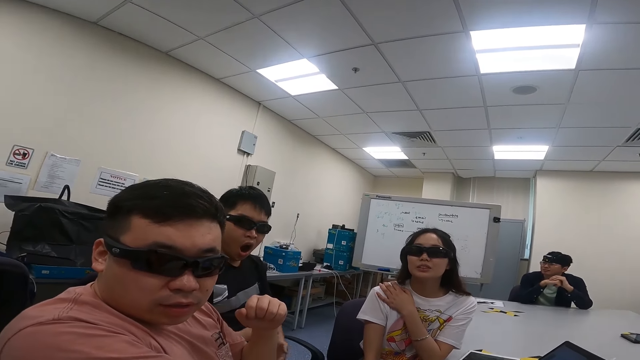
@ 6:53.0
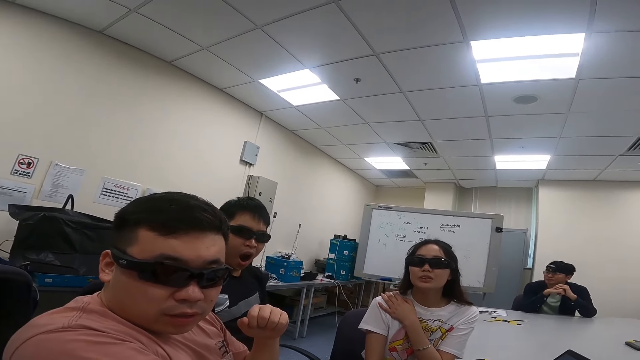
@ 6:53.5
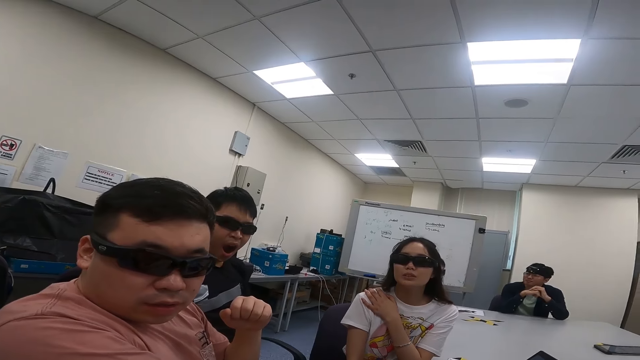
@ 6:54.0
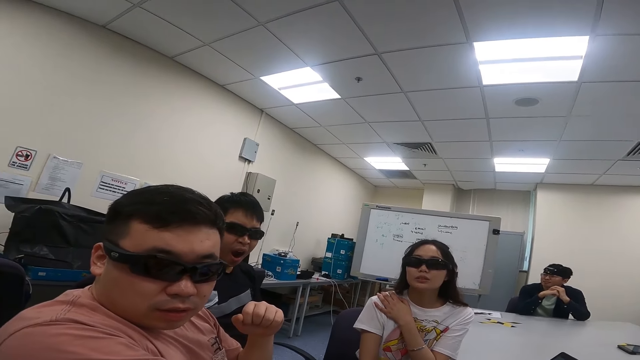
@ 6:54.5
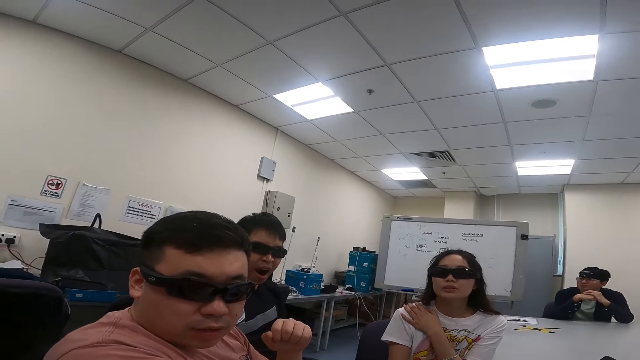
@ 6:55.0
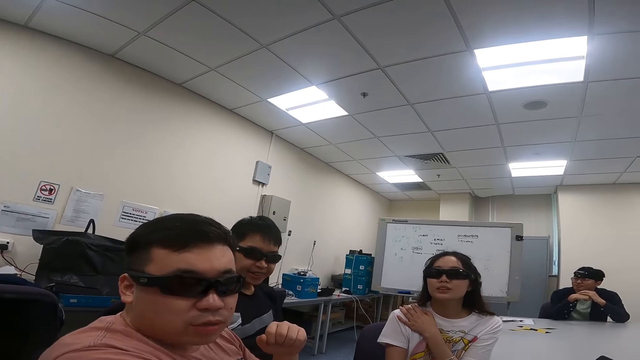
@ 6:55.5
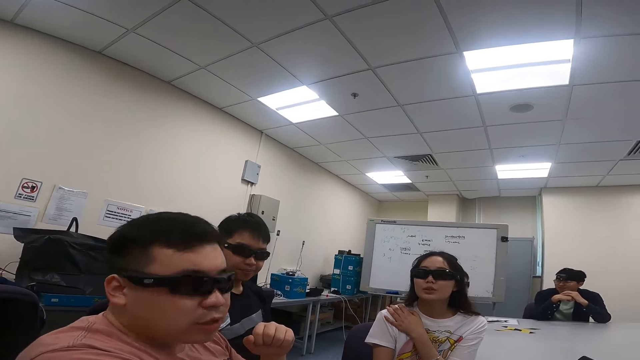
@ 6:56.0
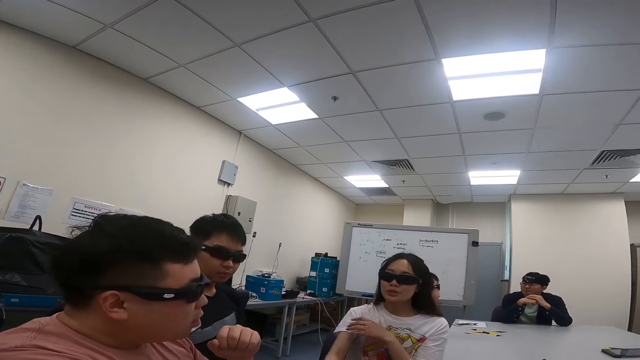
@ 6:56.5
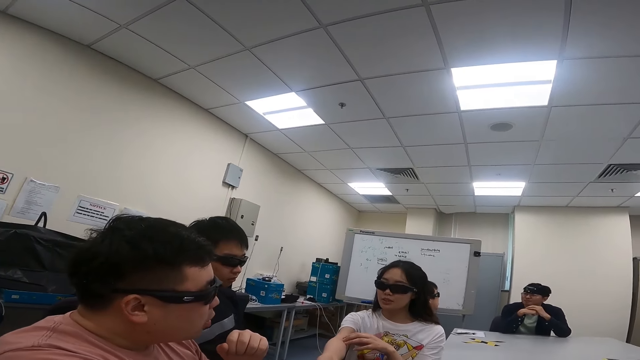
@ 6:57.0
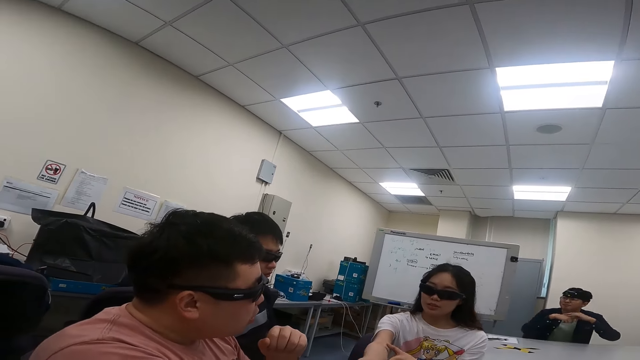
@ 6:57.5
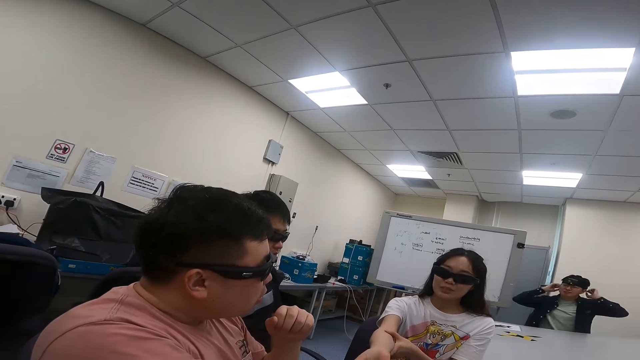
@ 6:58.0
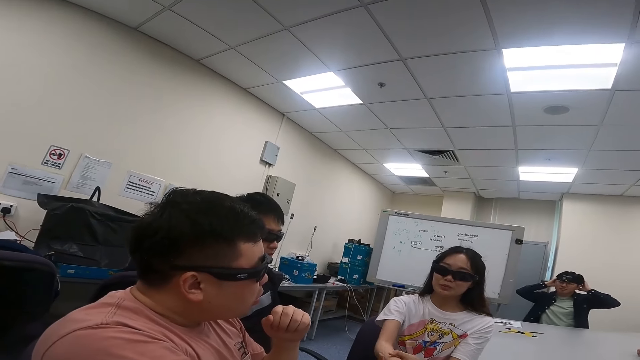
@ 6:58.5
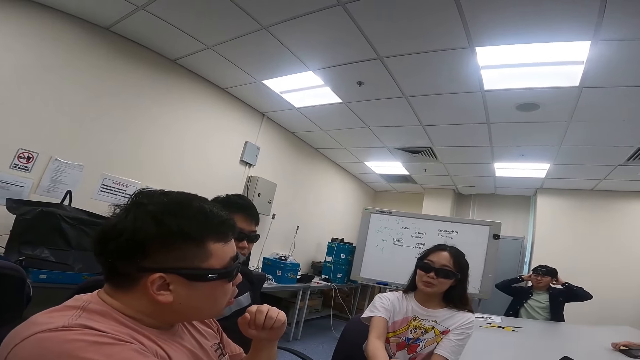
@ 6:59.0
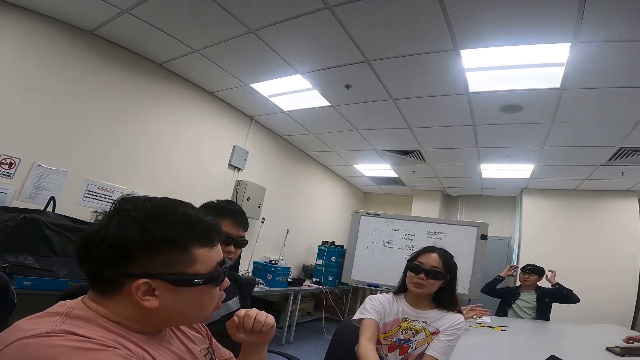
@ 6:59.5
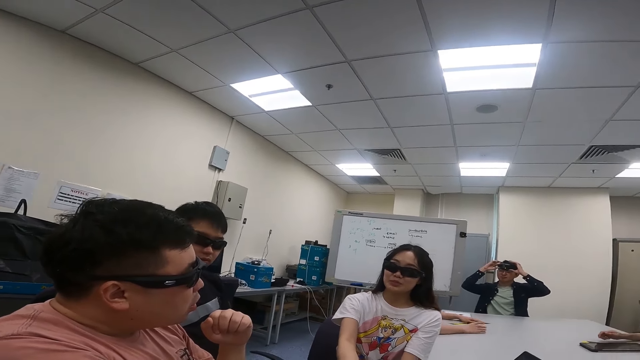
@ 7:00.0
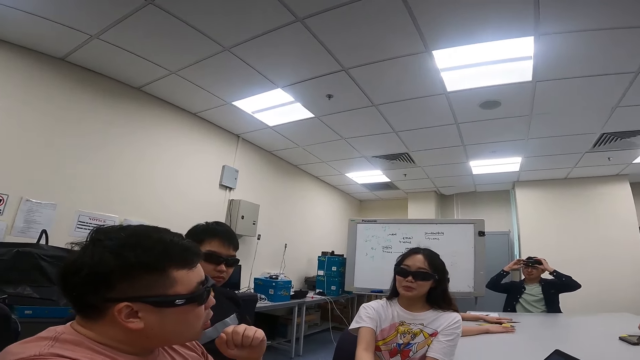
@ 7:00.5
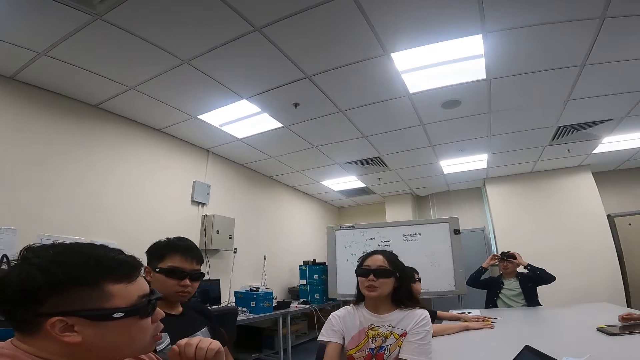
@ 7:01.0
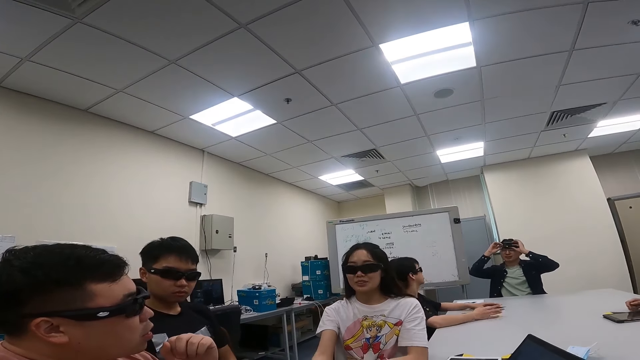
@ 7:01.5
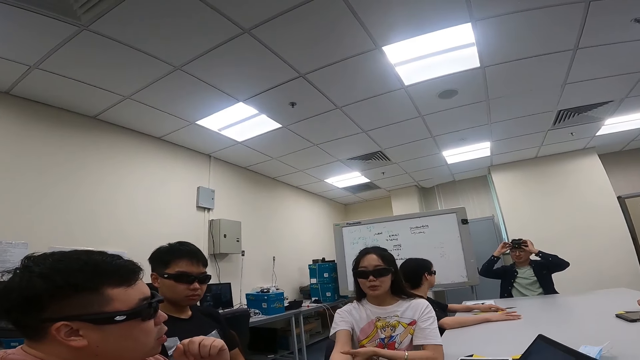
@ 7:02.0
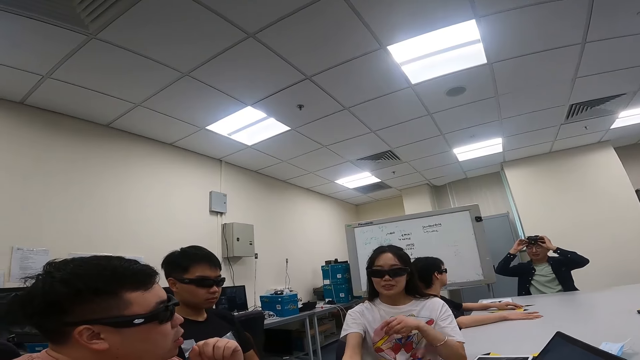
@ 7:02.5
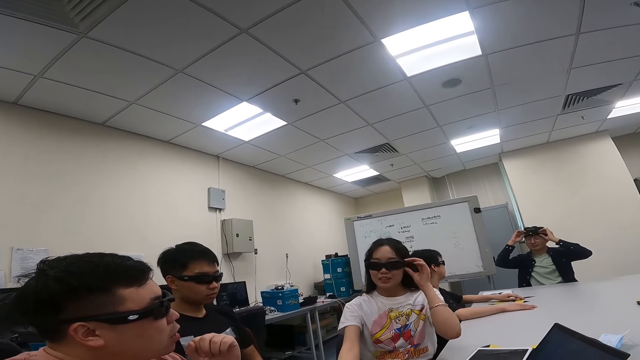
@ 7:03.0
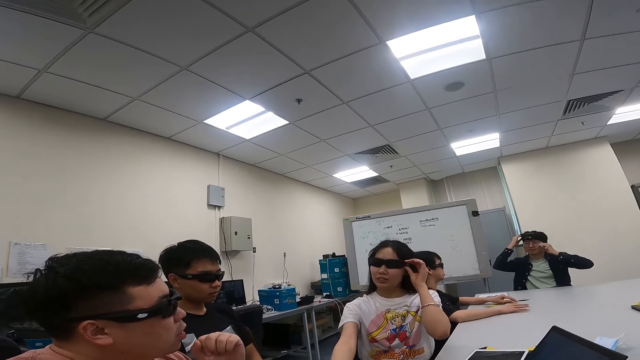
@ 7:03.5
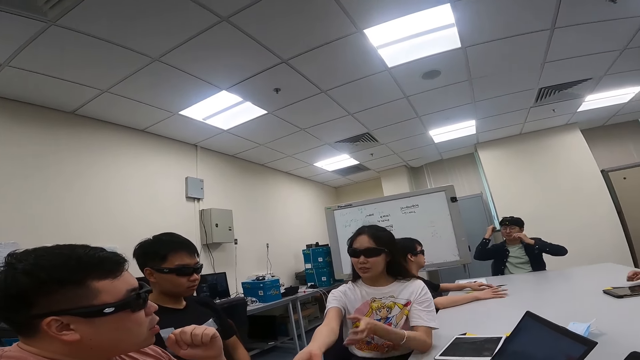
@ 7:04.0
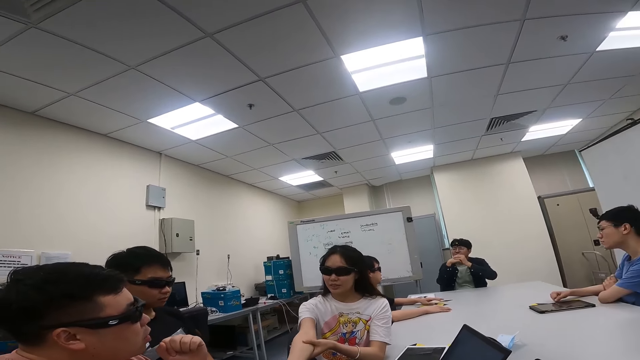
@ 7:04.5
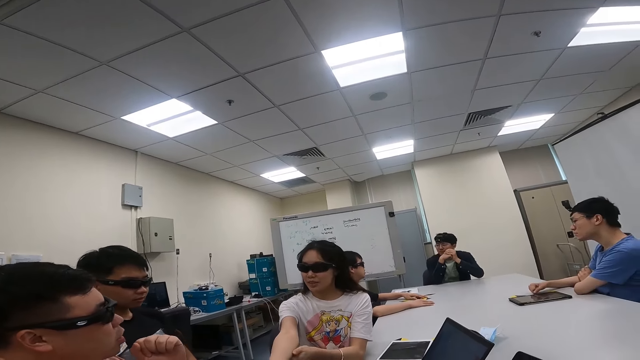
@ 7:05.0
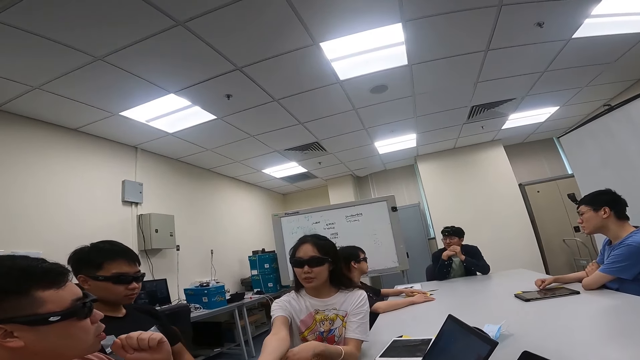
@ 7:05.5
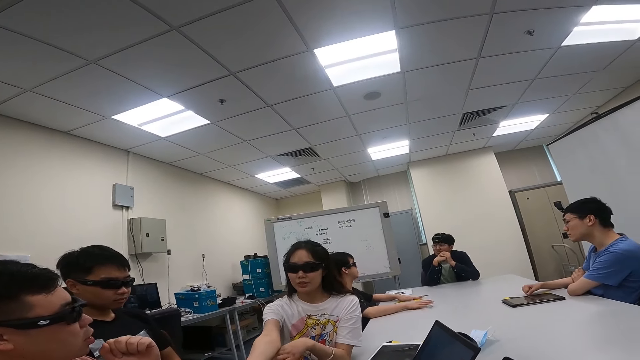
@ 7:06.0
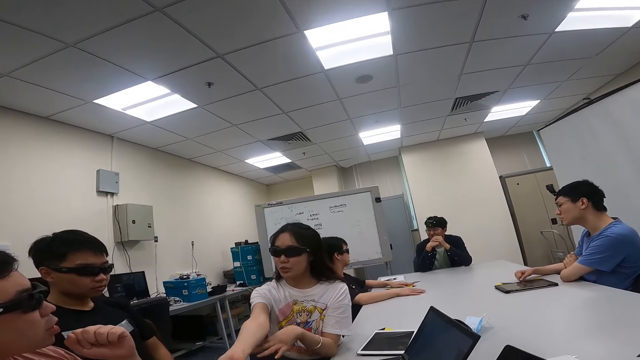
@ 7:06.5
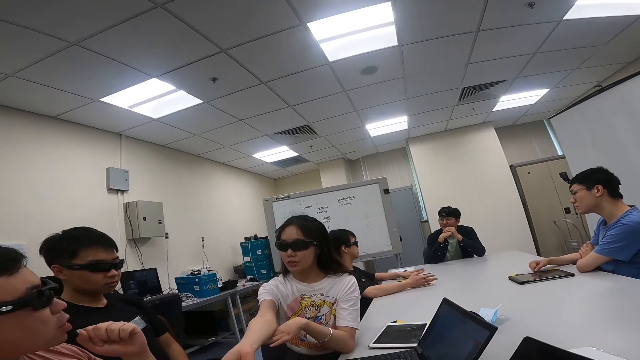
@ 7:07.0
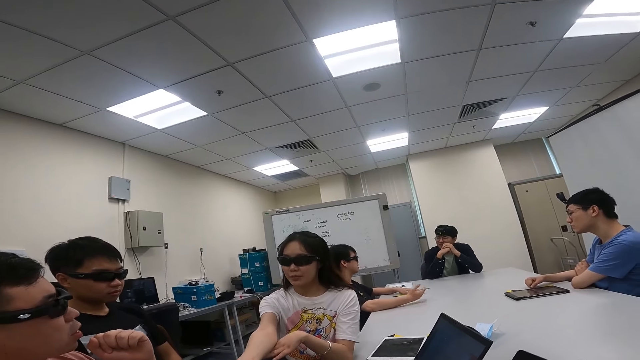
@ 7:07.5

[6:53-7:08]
A woman nods her head. She adjusts her shades as they converse. She talks to a person and another person.

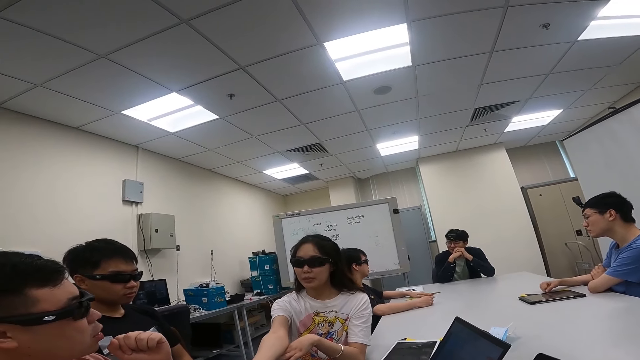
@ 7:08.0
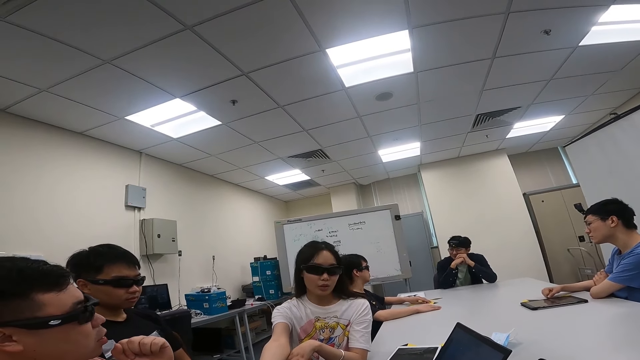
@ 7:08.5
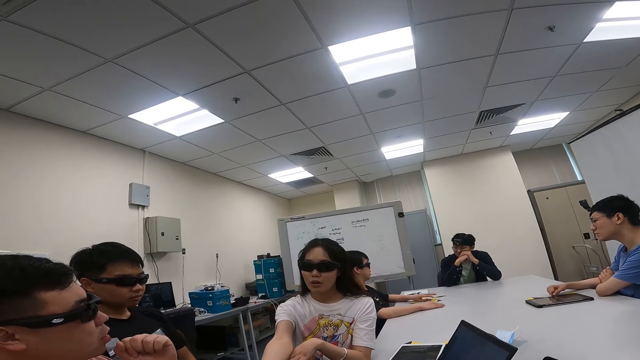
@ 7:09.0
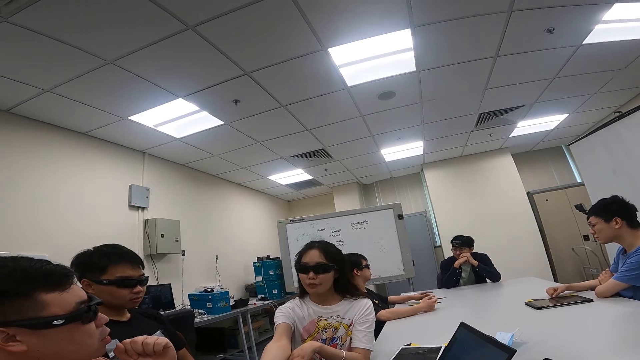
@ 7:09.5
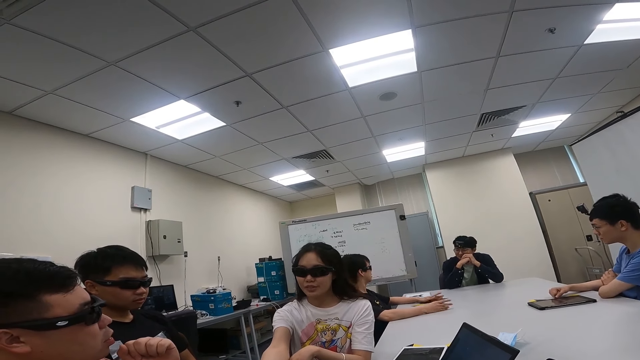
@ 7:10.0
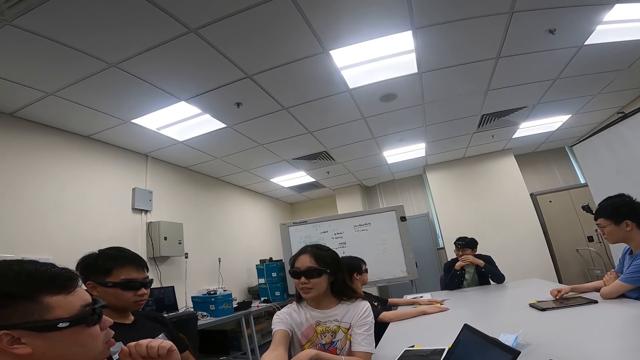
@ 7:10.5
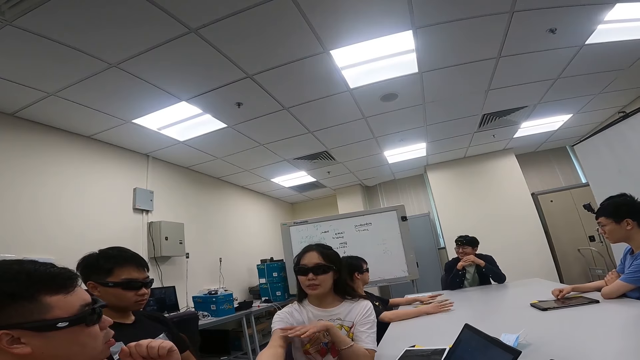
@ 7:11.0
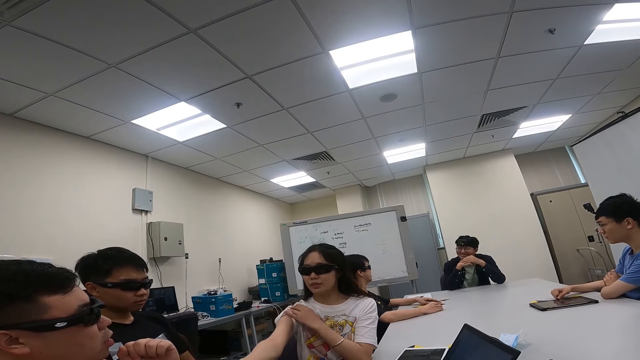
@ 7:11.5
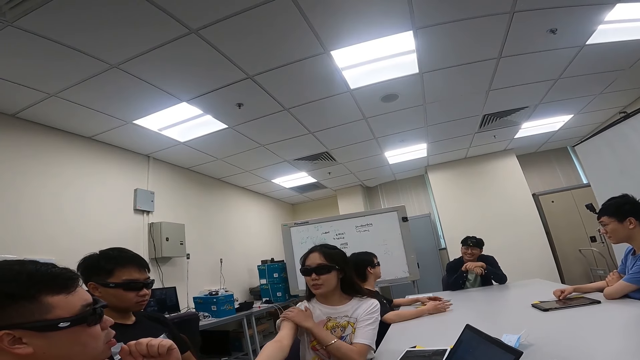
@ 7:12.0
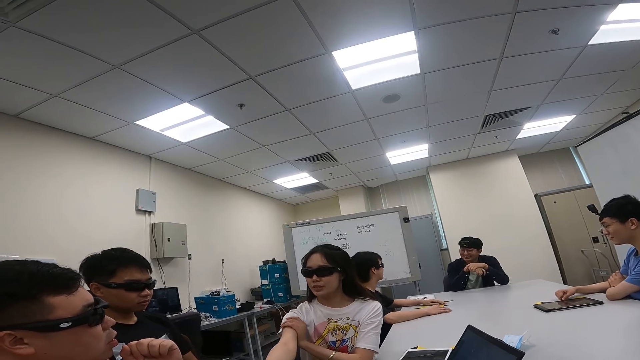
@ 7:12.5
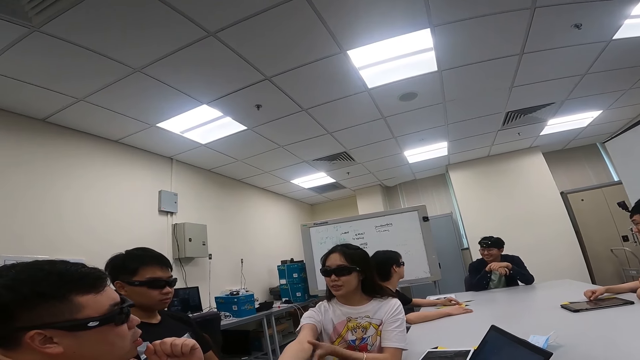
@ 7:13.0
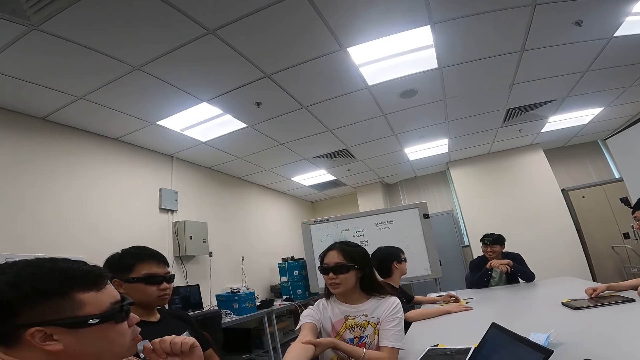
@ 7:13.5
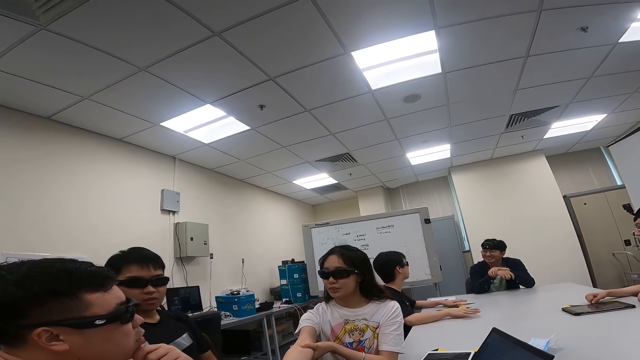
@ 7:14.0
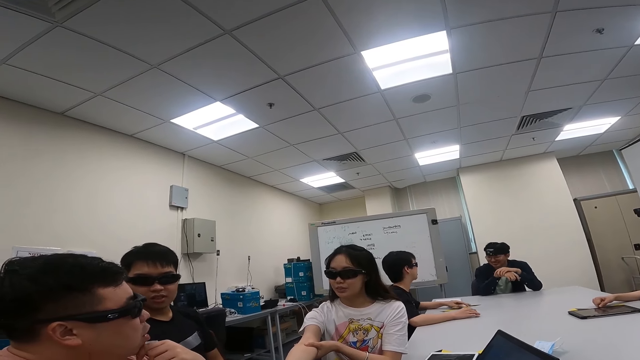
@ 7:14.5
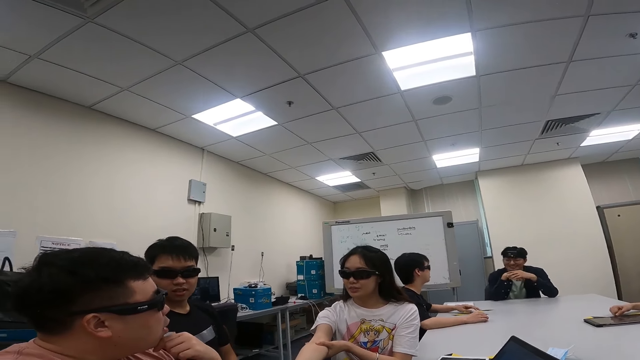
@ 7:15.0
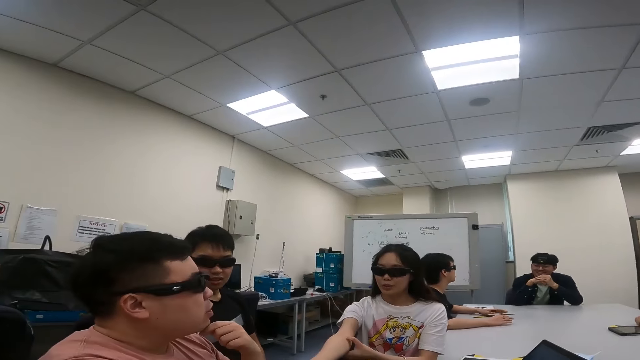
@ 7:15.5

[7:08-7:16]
A person talks to another person and a third person.
